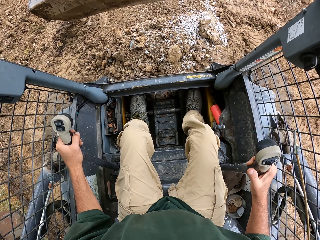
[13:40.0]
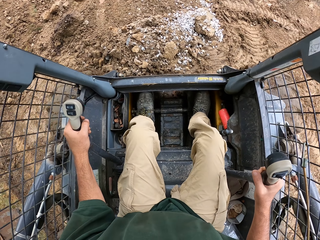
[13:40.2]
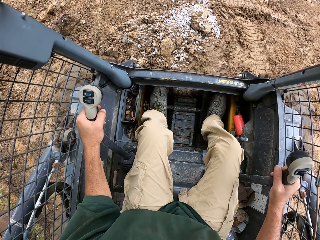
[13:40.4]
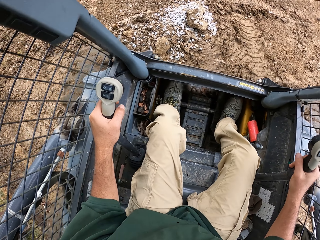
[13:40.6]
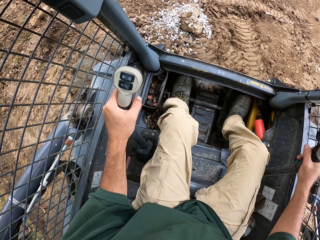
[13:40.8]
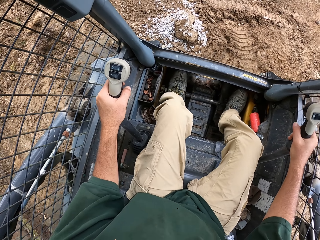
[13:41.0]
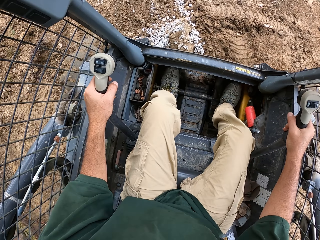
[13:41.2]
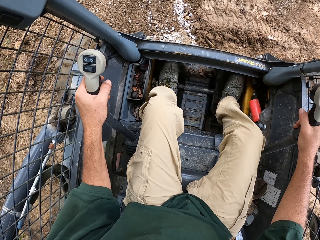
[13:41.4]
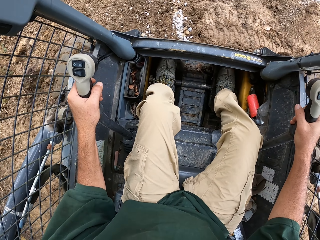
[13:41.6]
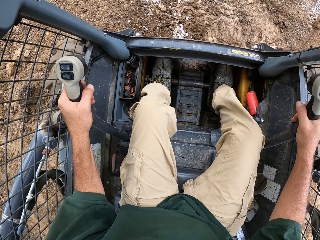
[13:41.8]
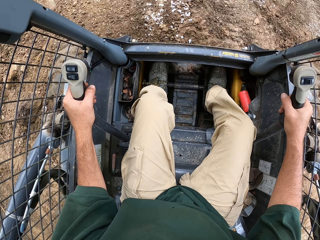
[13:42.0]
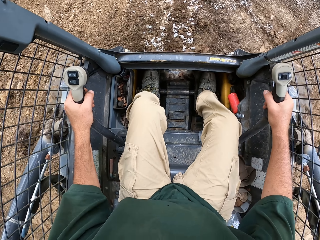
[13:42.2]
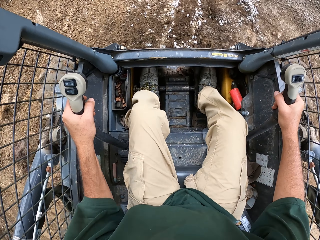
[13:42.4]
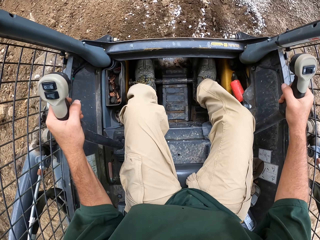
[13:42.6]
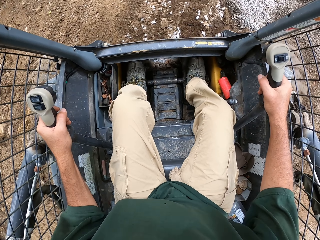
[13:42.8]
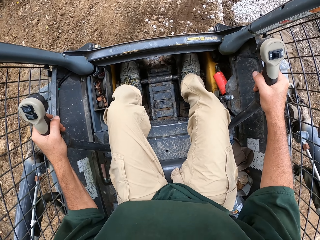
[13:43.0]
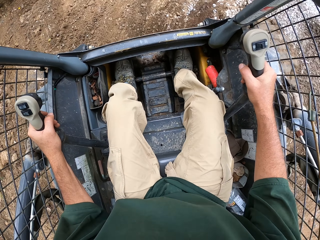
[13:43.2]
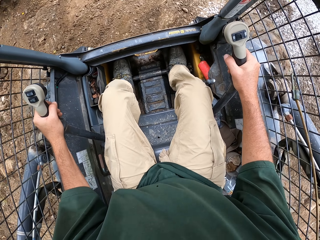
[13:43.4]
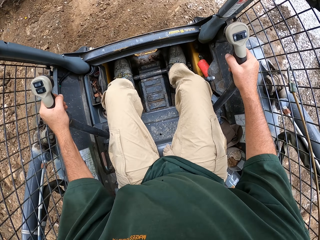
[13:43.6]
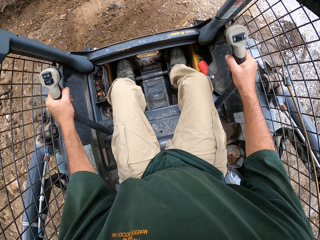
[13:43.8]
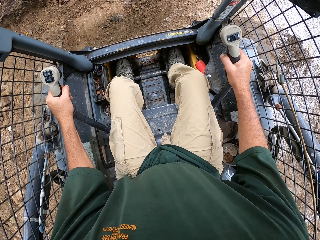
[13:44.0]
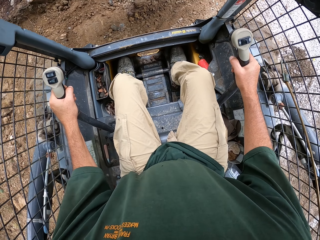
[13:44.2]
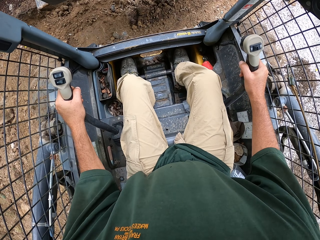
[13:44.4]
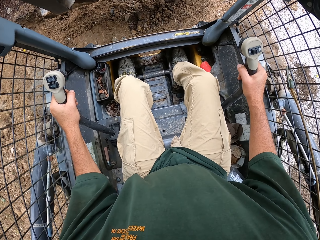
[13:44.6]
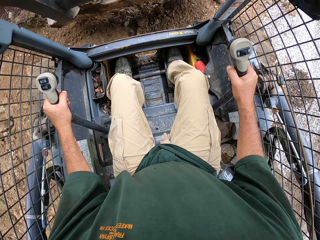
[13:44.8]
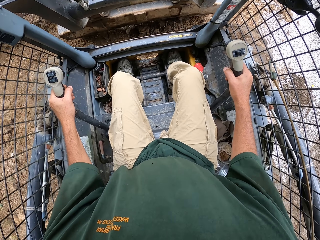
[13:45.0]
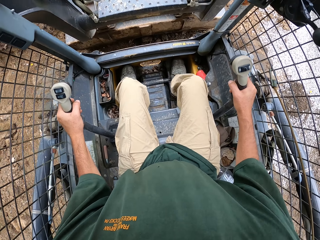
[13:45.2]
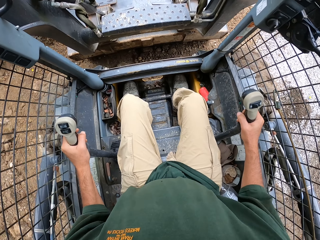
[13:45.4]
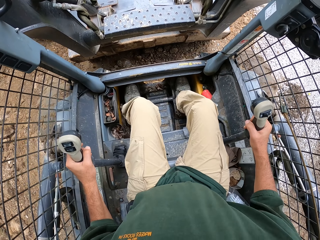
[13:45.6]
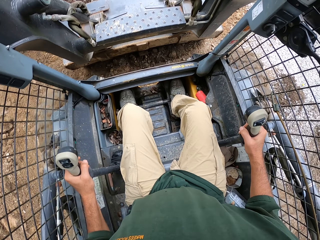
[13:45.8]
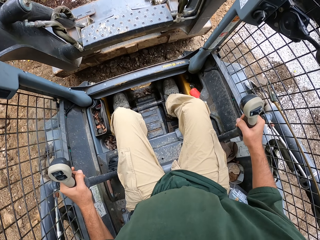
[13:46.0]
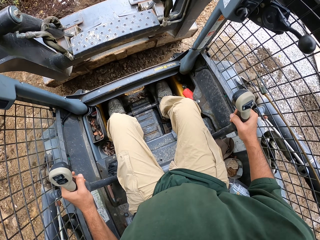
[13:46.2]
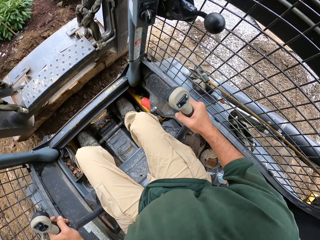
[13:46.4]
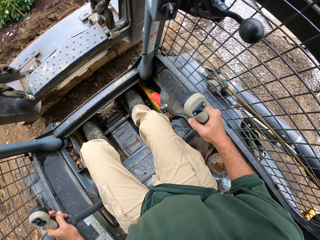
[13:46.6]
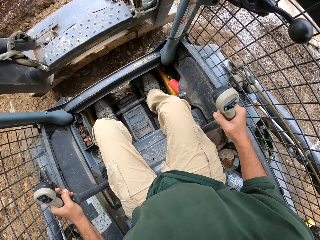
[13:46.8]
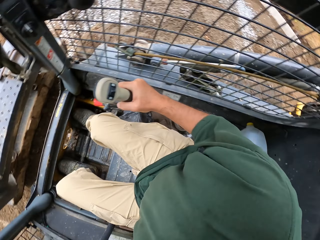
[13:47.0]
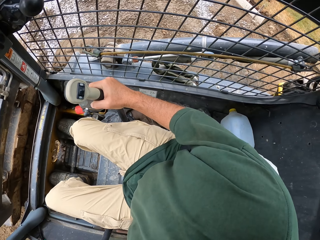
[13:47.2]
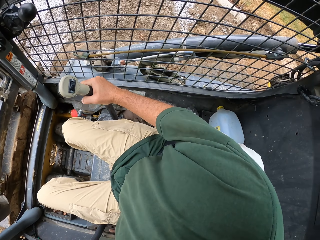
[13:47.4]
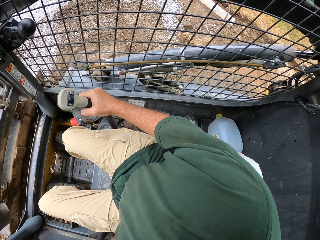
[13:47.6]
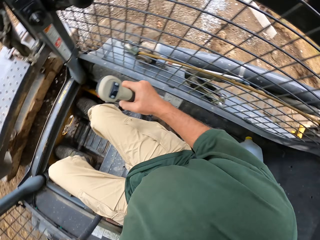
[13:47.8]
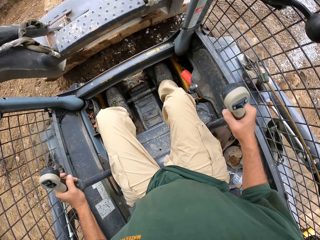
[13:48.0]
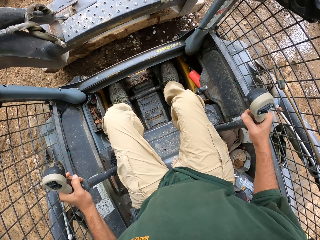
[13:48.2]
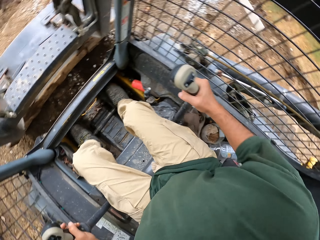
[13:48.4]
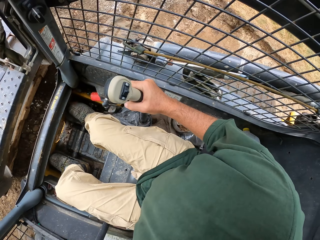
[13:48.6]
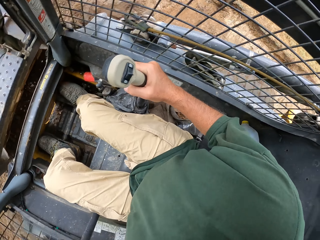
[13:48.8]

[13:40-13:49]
The camera wearer drives the tractor. They scoop soil. They move the sand.

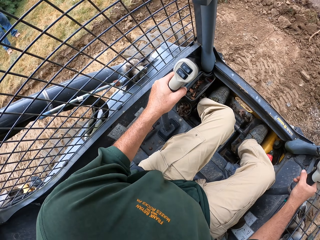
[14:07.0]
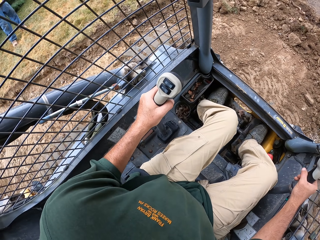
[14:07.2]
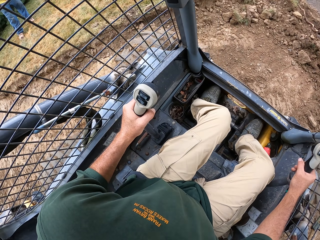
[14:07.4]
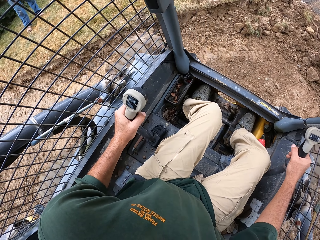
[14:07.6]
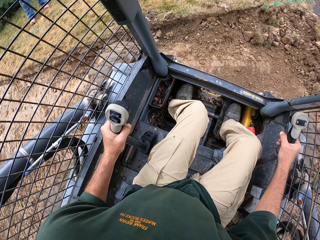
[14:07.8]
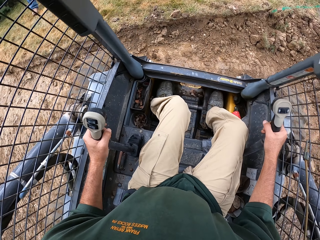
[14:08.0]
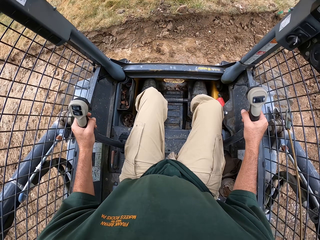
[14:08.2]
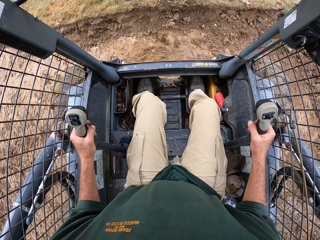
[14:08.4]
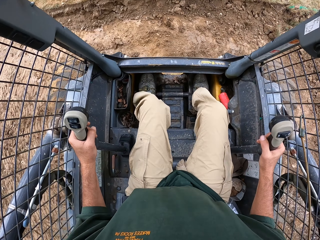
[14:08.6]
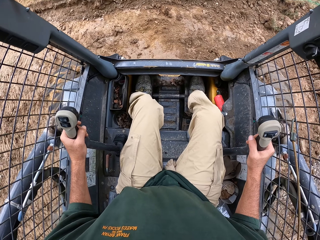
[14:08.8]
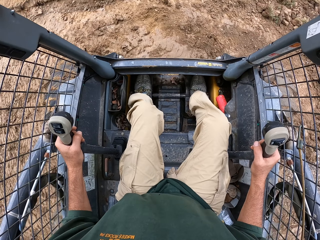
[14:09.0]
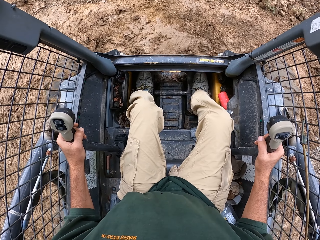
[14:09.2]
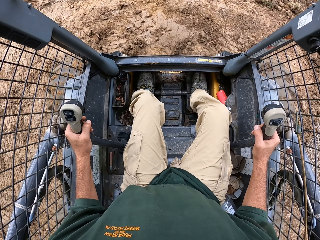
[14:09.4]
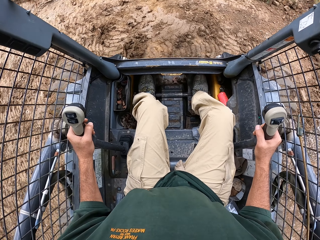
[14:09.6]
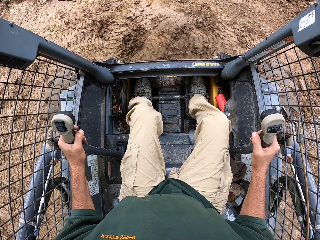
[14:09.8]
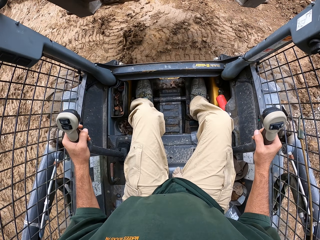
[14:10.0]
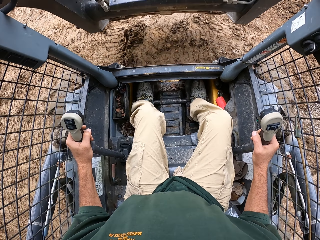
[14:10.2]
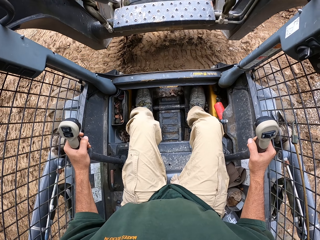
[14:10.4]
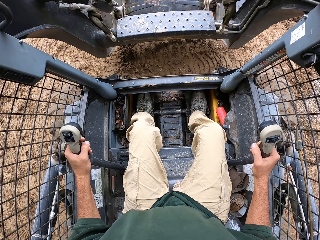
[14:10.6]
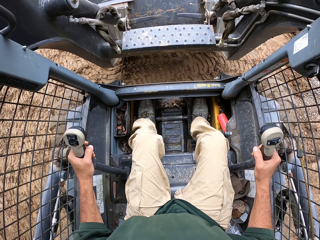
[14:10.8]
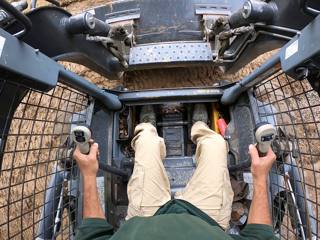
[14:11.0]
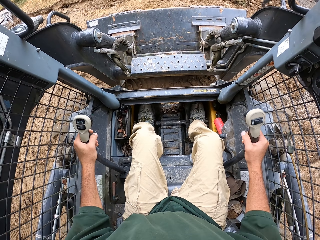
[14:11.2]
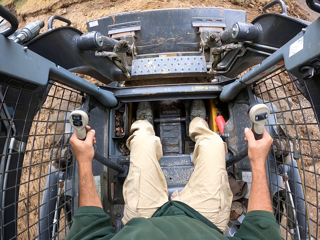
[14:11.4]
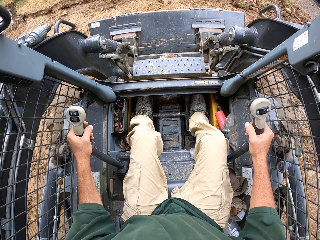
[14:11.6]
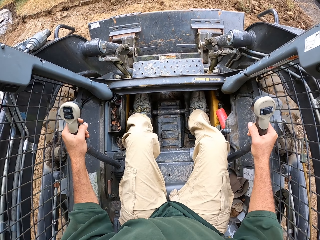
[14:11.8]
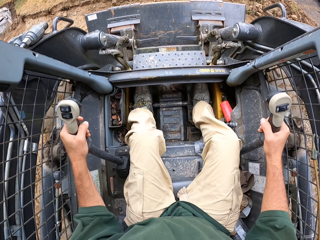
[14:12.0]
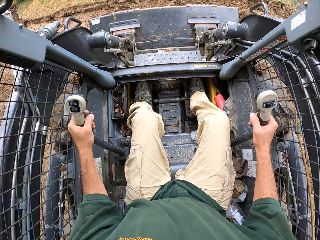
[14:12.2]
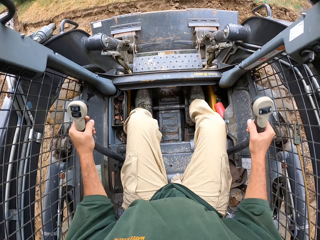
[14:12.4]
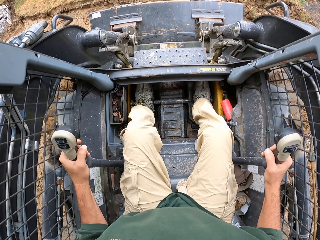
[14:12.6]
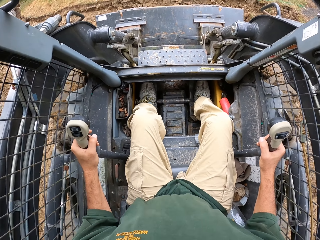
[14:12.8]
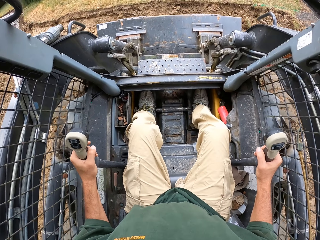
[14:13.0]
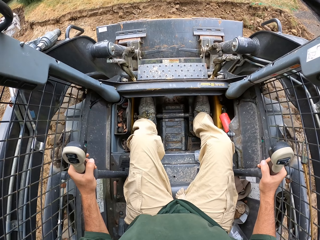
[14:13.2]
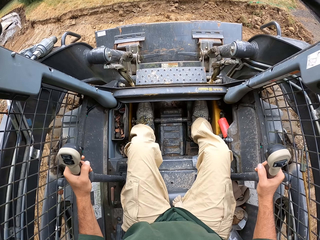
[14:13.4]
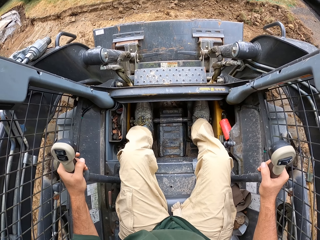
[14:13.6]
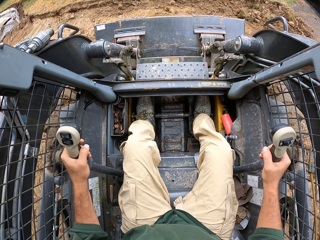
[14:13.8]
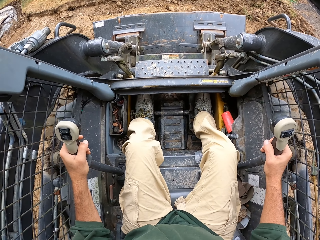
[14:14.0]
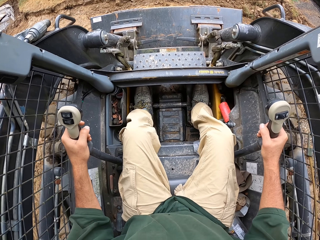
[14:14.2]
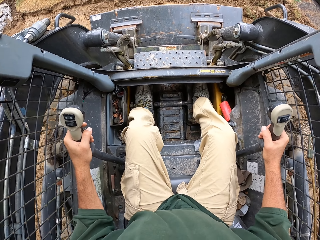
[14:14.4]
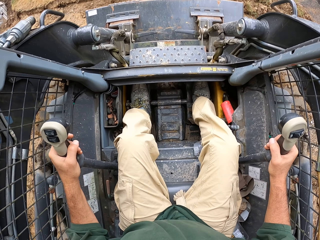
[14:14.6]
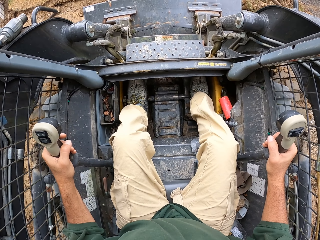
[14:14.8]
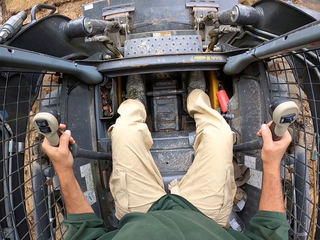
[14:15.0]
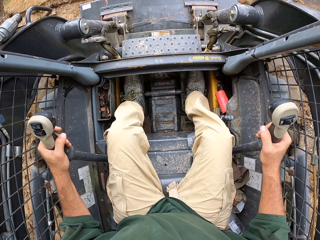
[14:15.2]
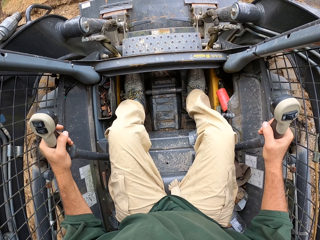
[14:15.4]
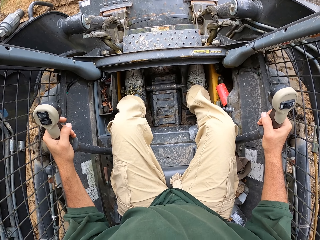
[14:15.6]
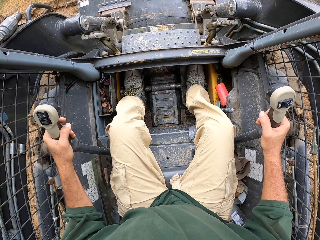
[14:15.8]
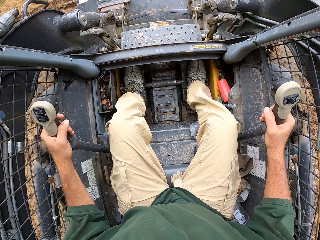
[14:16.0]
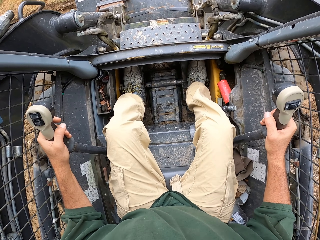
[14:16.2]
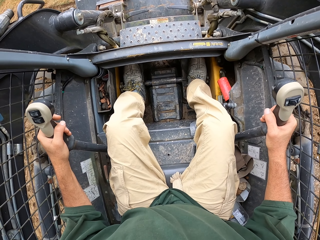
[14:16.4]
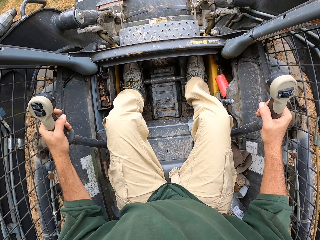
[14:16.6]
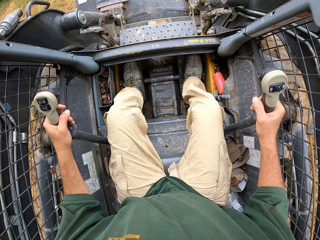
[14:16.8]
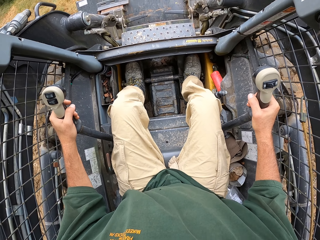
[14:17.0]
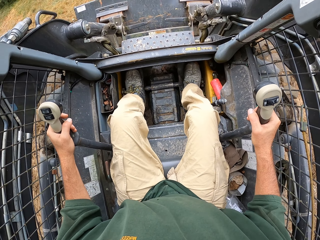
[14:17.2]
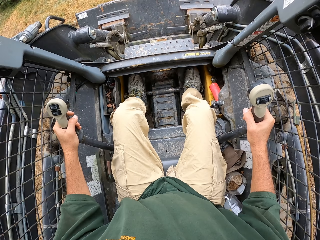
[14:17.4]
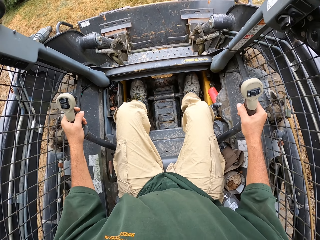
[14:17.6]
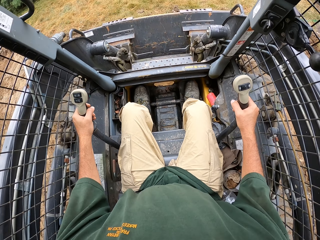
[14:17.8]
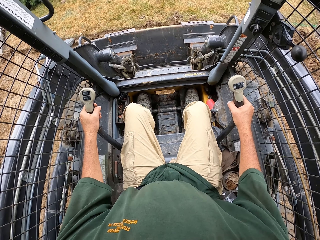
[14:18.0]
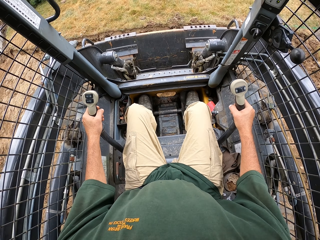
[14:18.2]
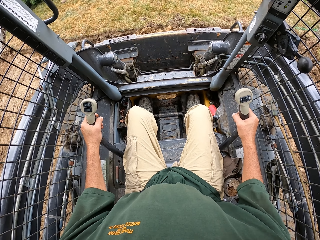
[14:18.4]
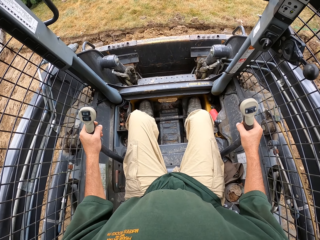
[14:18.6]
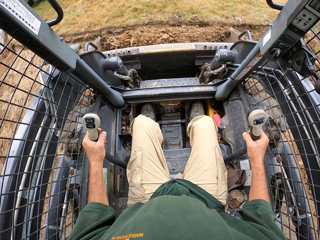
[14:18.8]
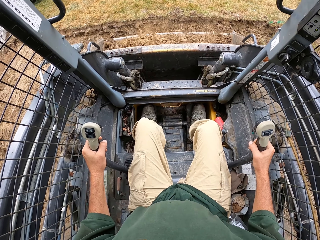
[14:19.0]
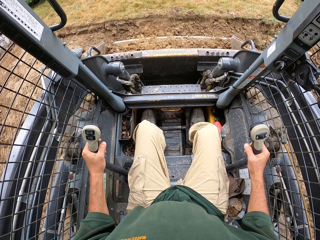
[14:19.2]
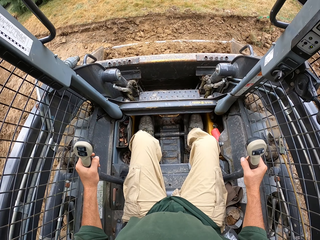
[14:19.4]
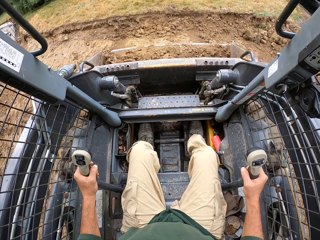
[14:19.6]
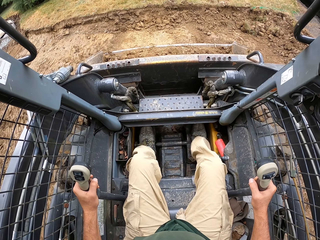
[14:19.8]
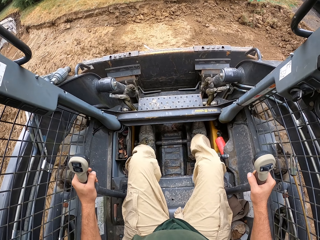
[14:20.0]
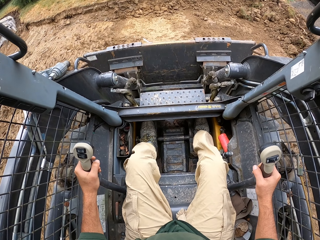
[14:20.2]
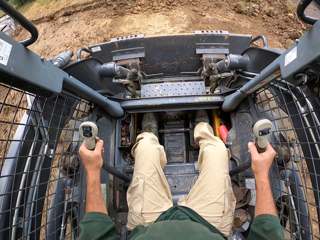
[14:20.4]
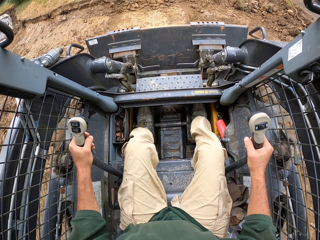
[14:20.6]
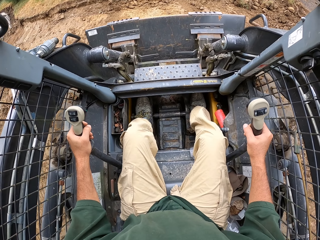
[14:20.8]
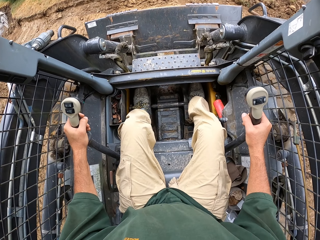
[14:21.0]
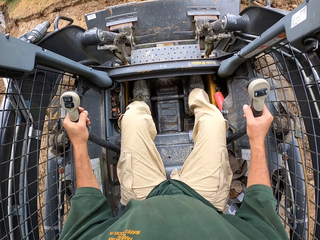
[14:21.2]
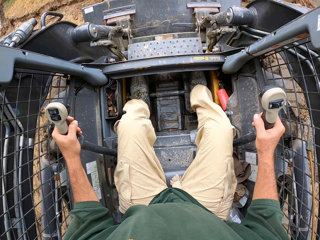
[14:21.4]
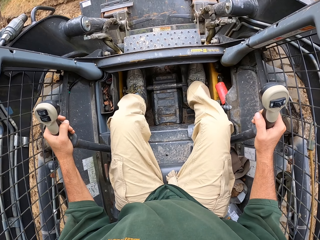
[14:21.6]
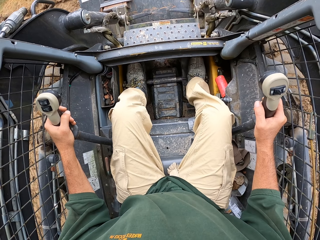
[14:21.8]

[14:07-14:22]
The camera wearer reverses the forklift. They scoop soil.
